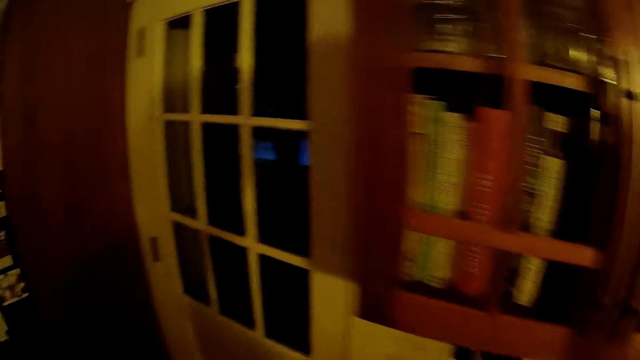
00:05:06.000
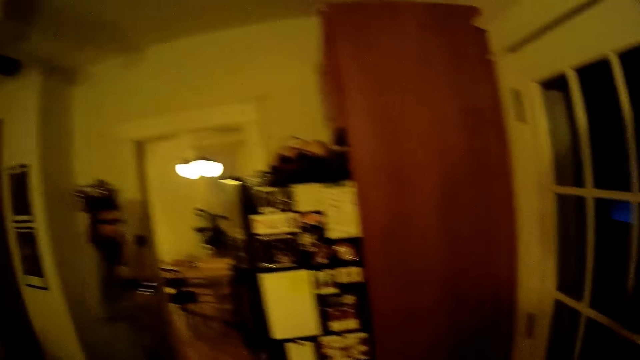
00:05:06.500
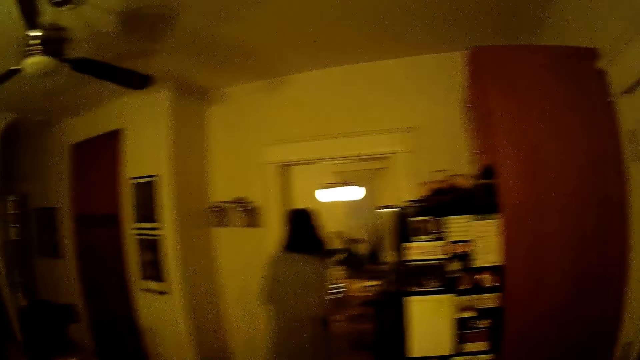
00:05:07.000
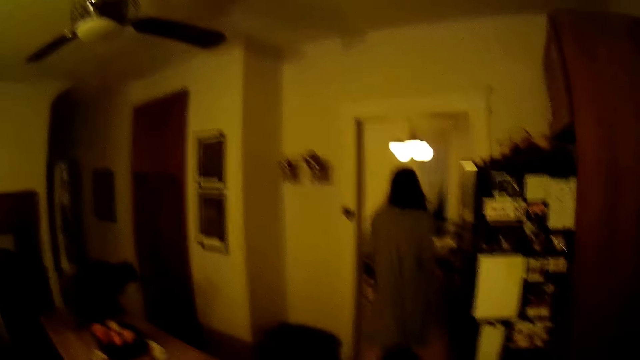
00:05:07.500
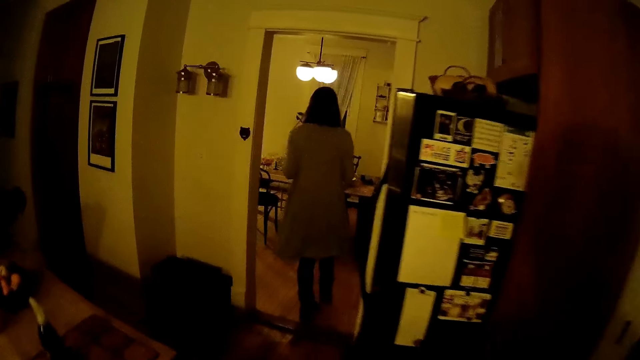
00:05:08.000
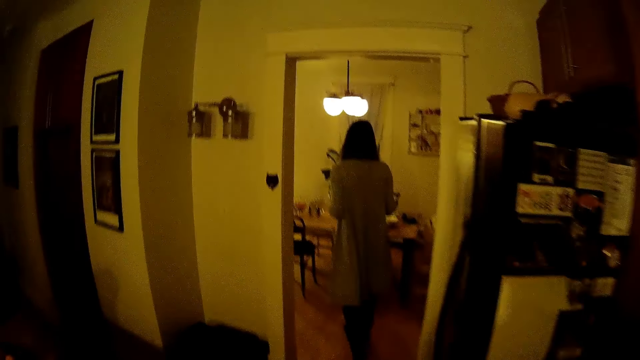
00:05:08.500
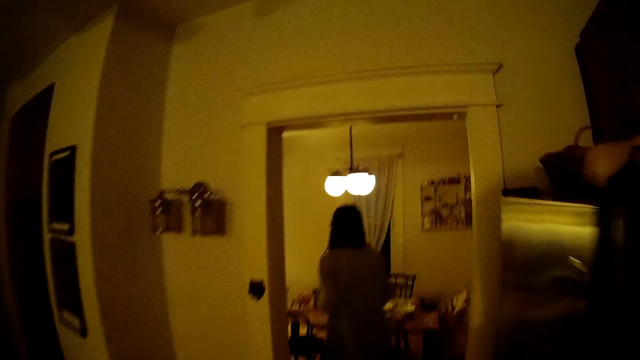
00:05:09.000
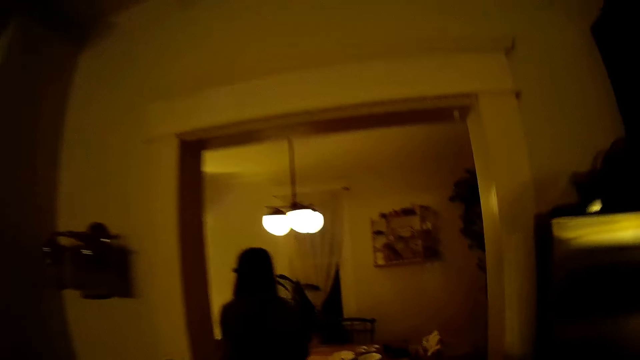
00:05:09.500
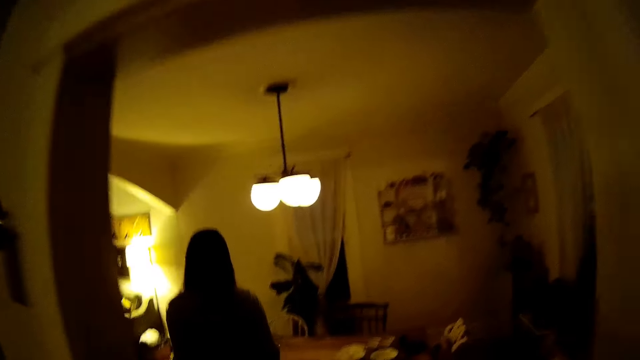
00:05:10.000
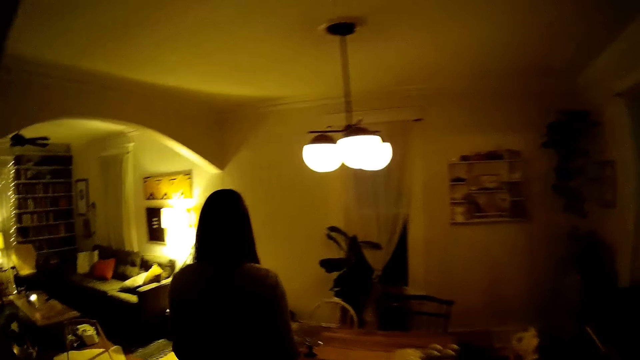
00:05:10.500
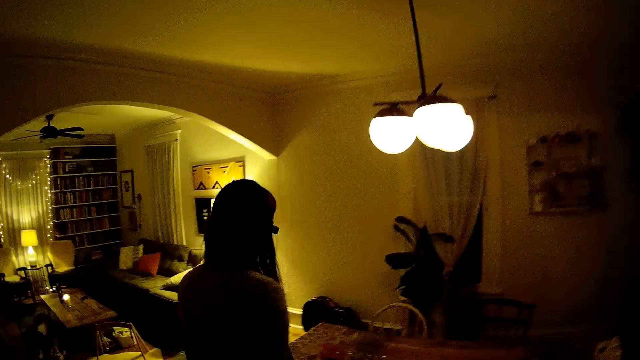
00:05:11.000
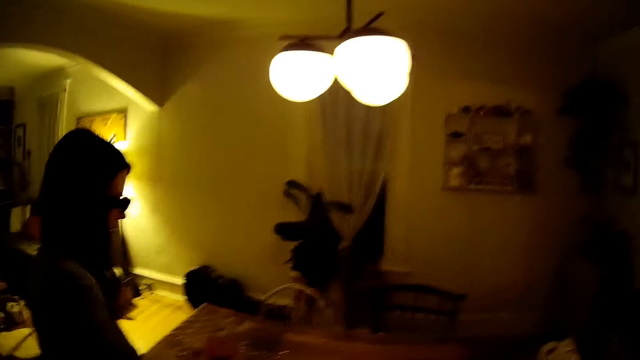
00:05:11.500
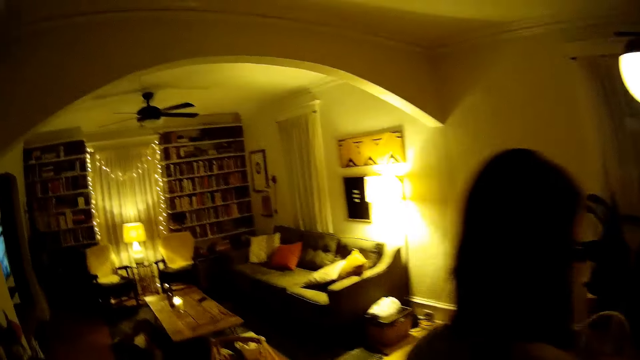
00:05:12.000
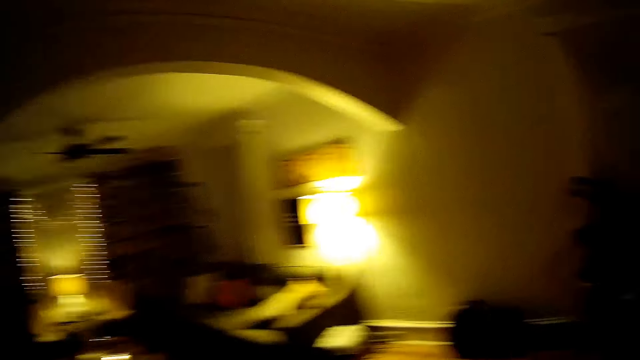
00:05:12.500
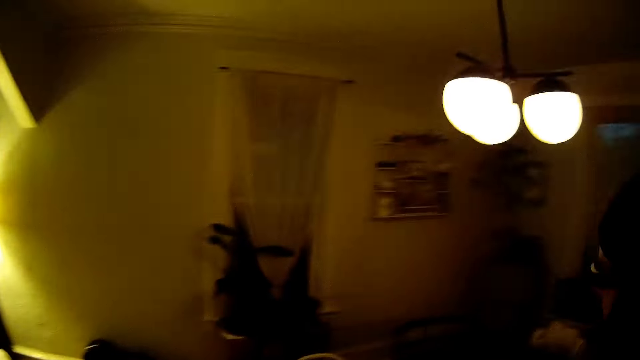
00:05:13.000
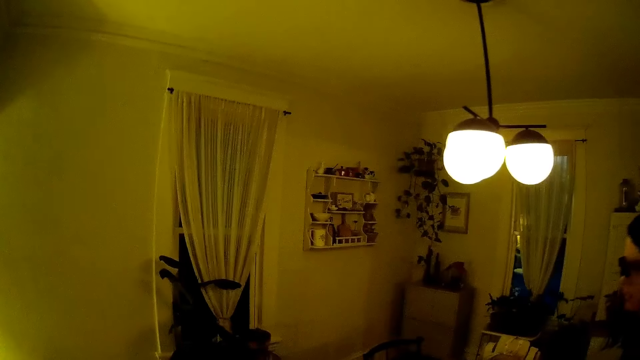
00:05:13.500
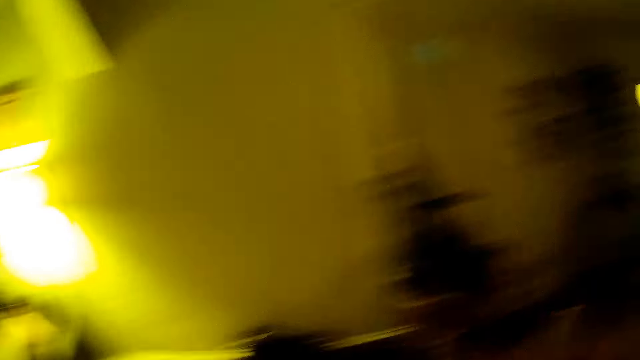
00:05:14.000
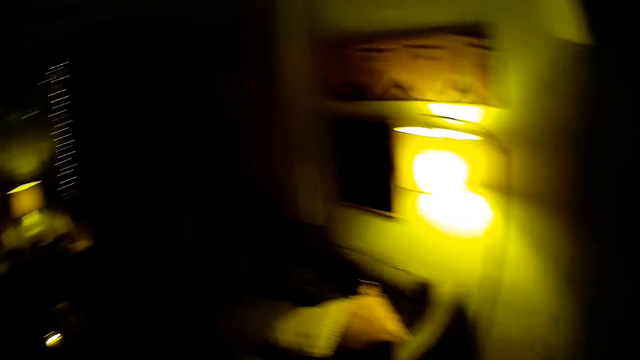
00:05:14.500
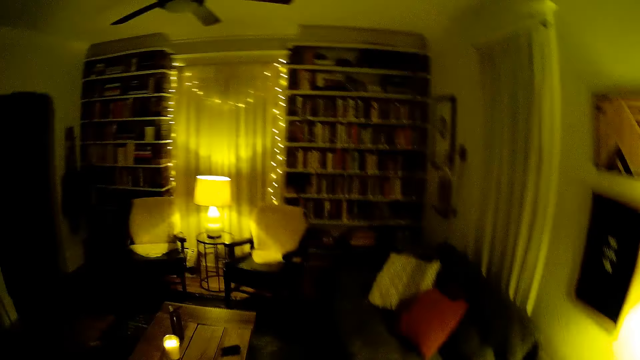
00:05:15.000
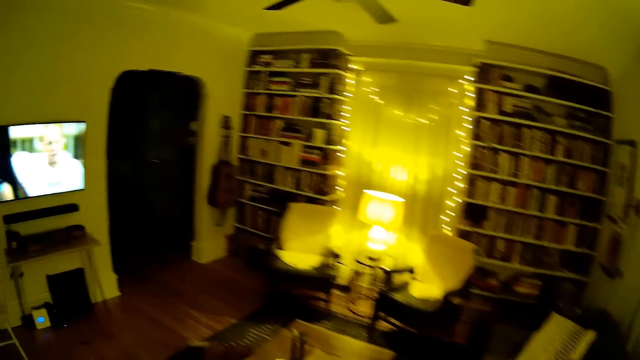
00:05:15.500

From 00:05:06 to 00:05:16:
The woman walks out of the kitchen into the dining room, toward the dining table. The camera wearer walks out of the kitchen into the dining room.

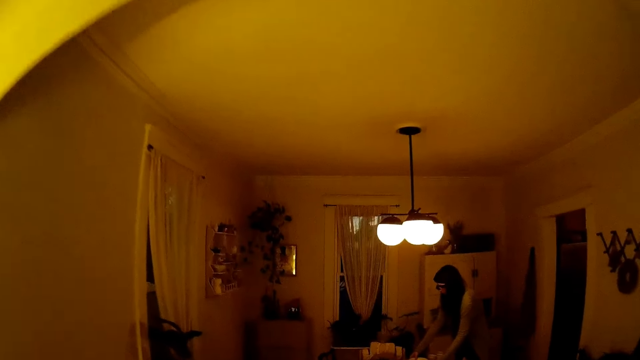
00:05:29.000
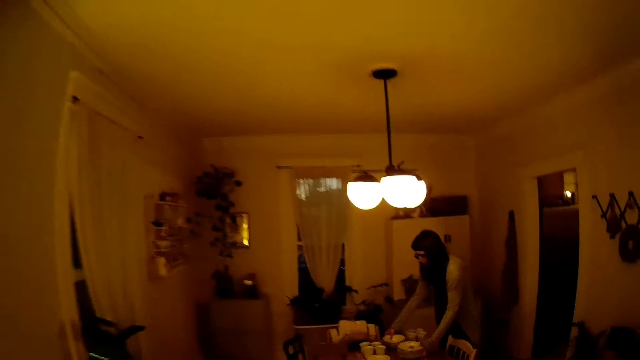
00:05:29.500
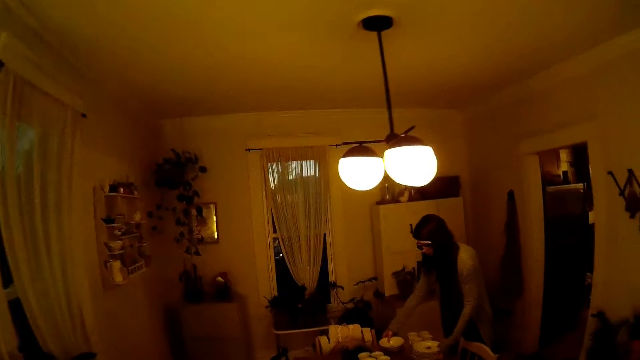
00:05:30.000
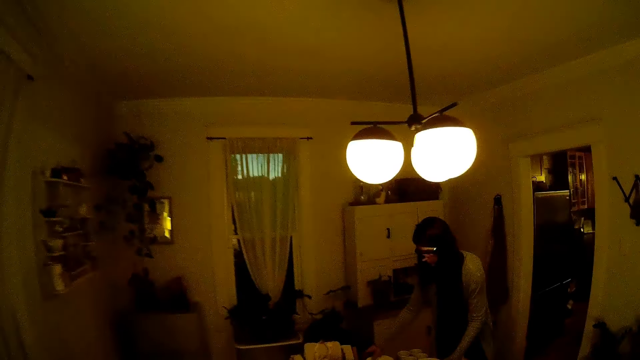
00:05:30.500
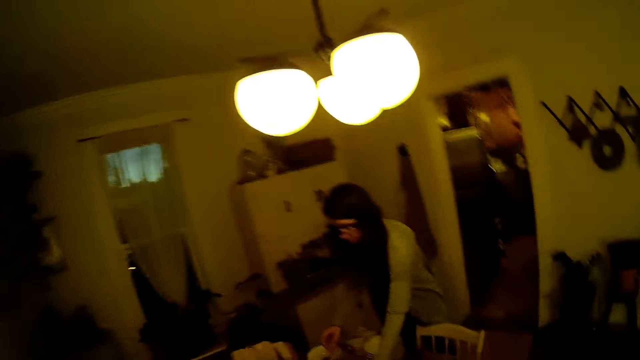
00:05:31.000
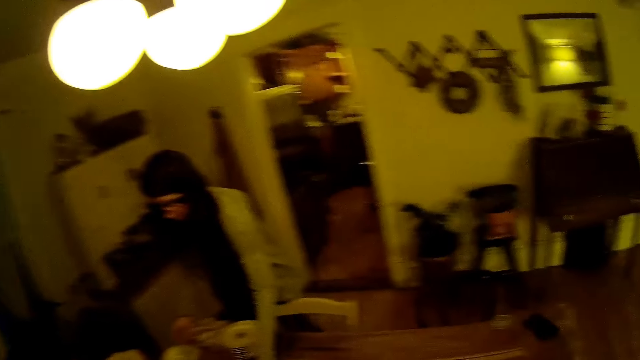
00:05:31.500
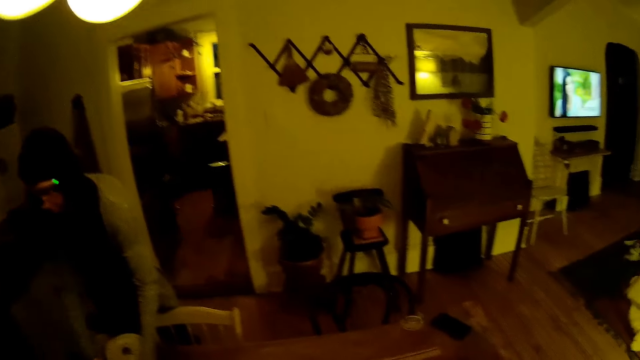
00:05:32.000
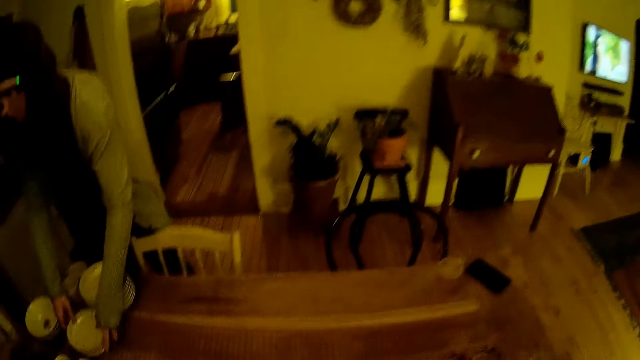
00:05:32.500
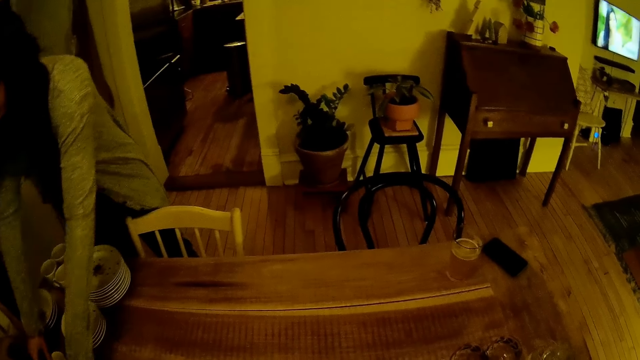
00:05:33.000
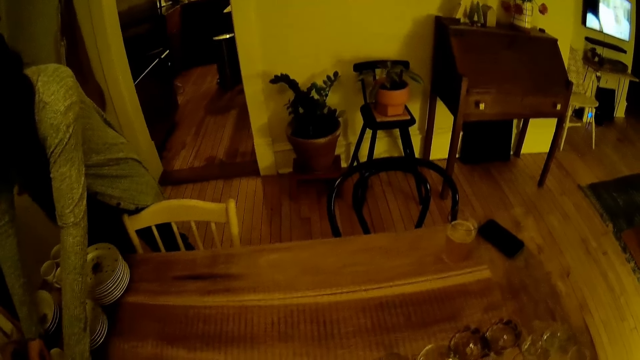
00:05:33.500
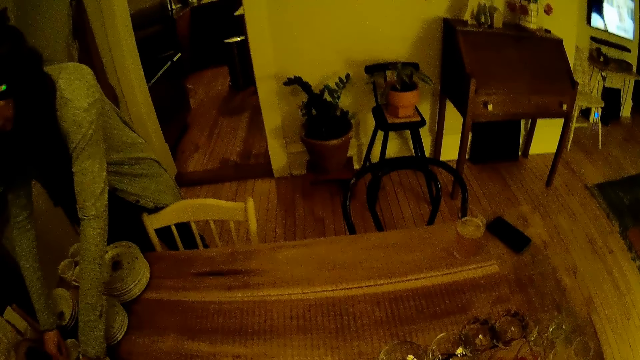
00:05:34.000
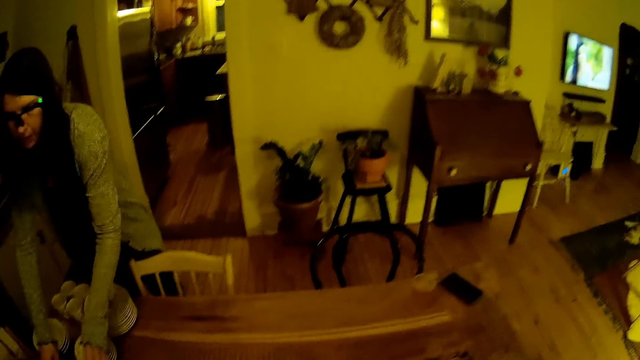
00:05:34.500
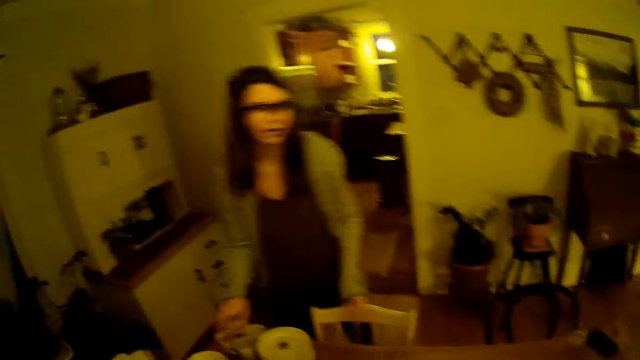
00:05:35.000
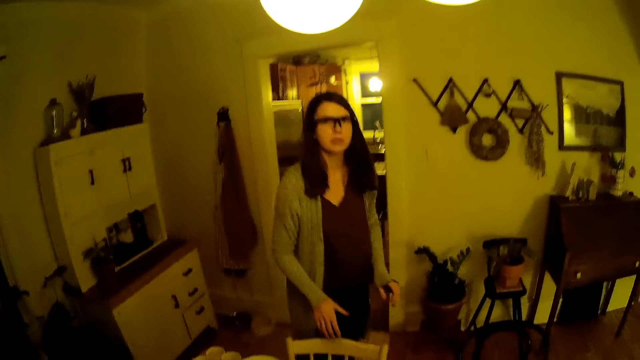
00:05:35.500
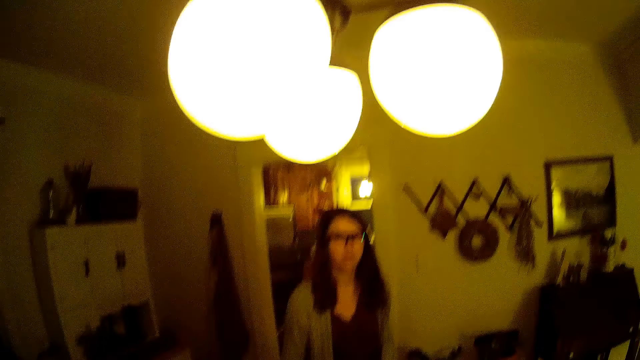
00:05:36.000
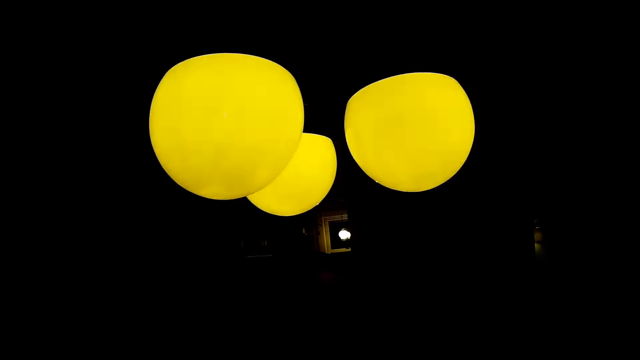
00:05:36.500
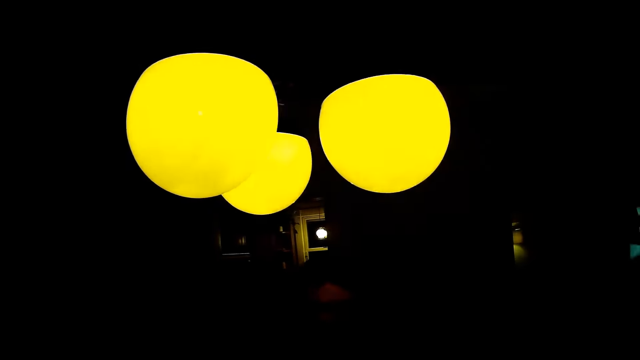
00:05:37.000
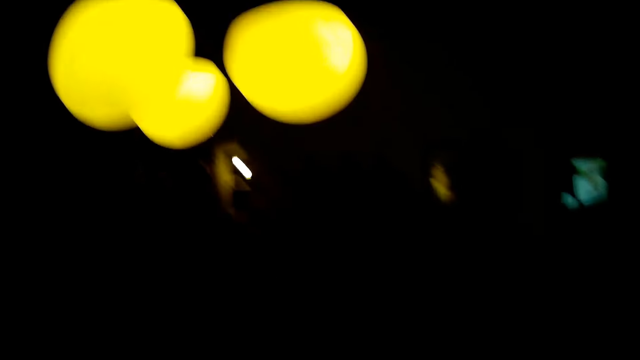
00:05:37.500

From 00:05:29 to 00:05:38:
The woman arranges the plates and the glass cups on the dining room table with both hands.

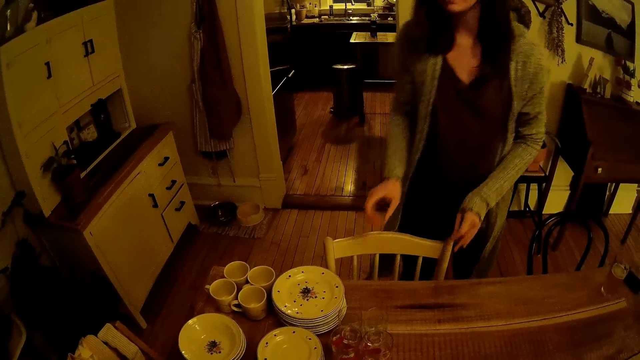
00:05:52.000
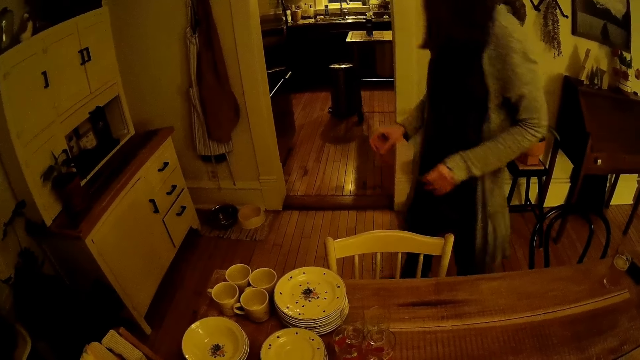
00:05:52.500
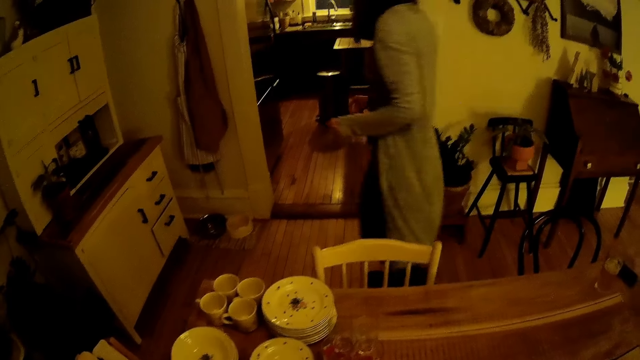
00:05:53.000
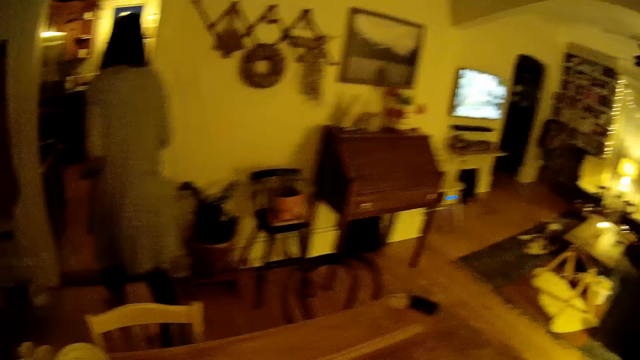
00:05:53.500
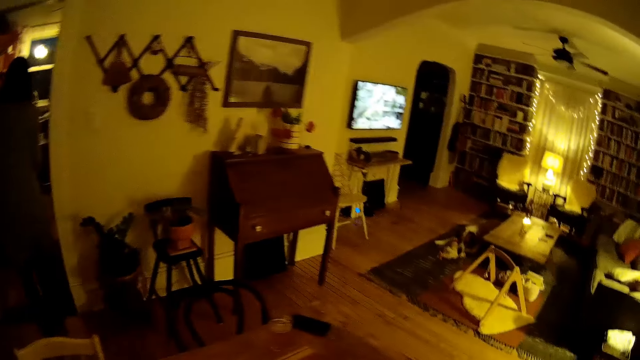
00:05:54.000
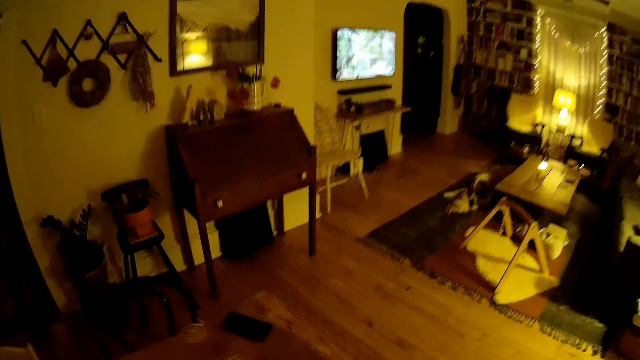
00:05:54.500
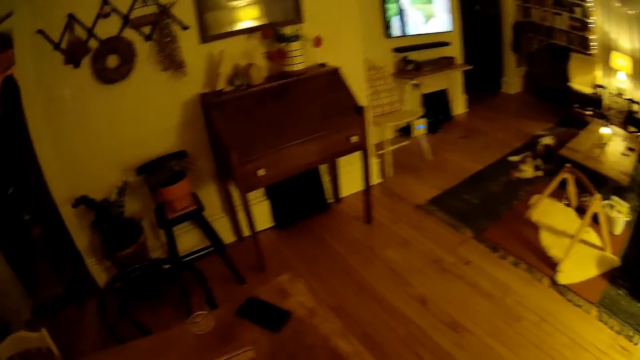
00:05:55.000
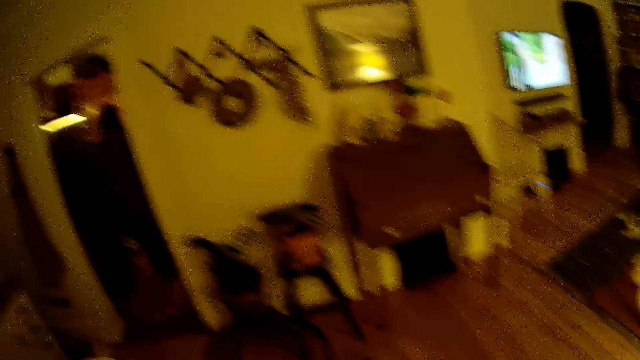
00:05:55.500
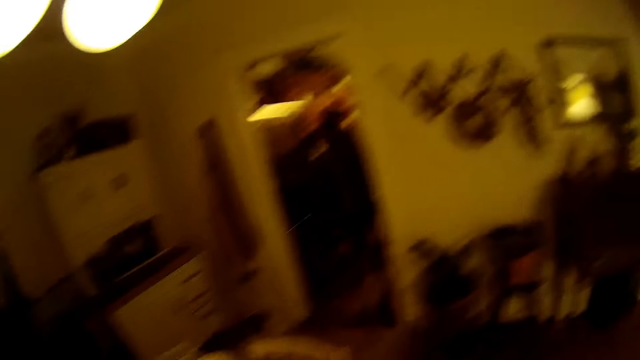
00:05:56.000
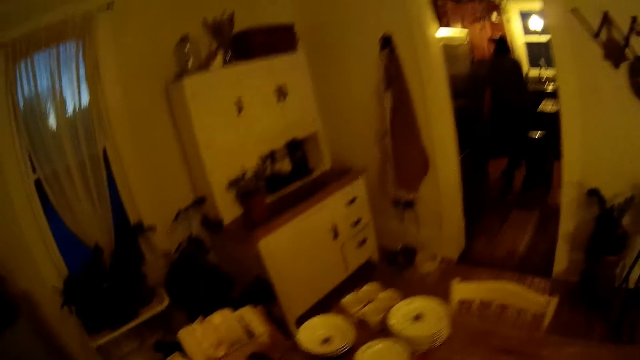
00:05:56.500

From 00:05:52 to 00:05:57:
The woman walks out of the dining room into the kitchen.
